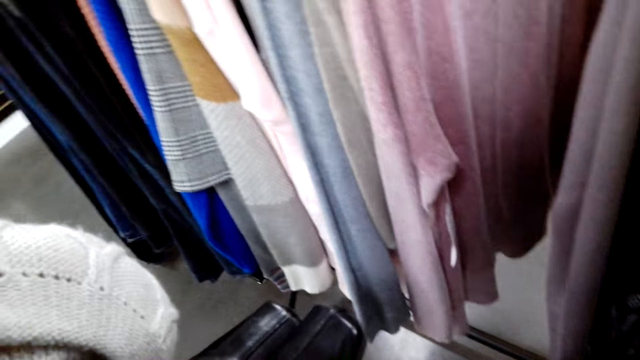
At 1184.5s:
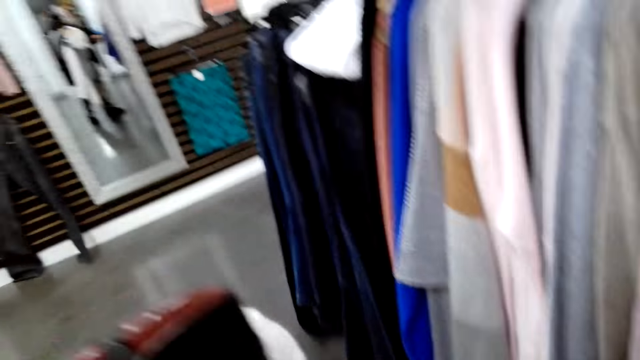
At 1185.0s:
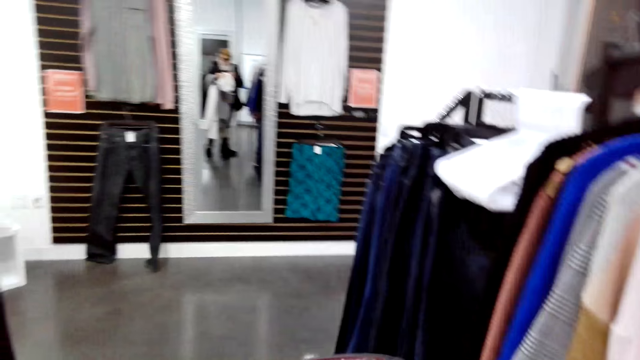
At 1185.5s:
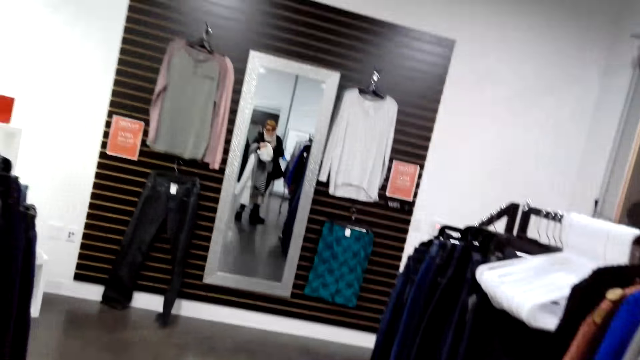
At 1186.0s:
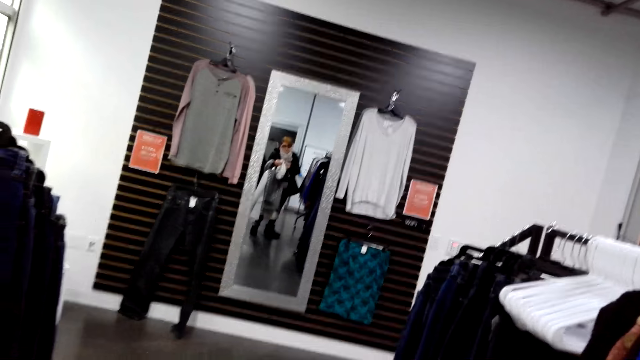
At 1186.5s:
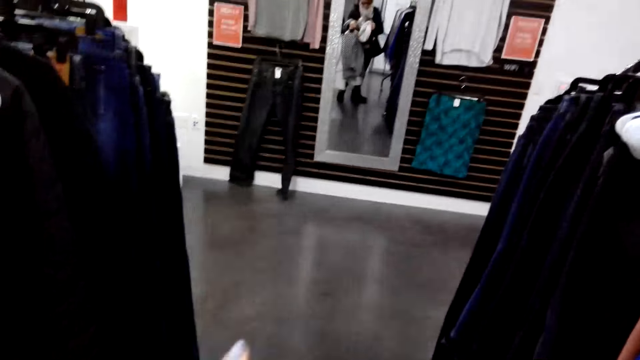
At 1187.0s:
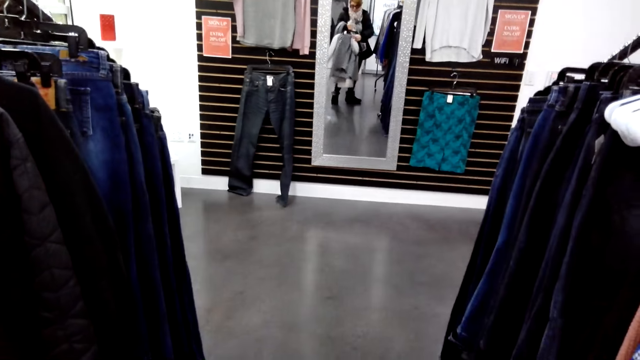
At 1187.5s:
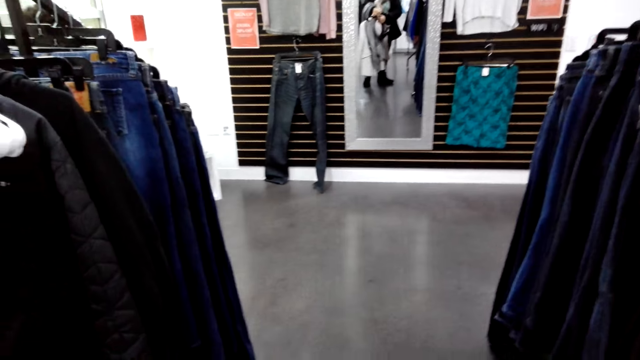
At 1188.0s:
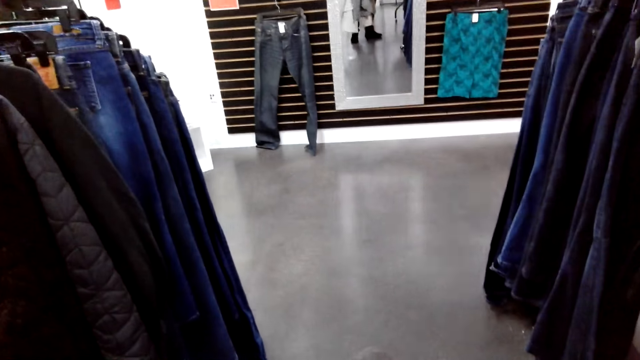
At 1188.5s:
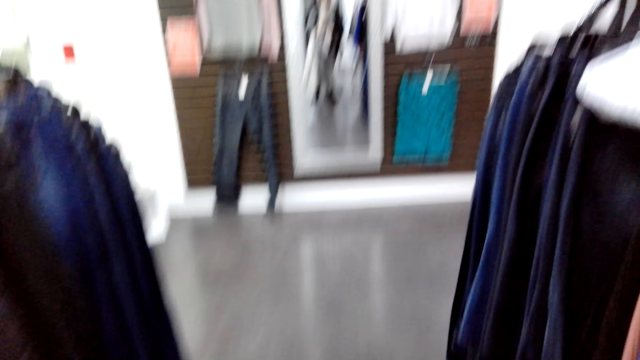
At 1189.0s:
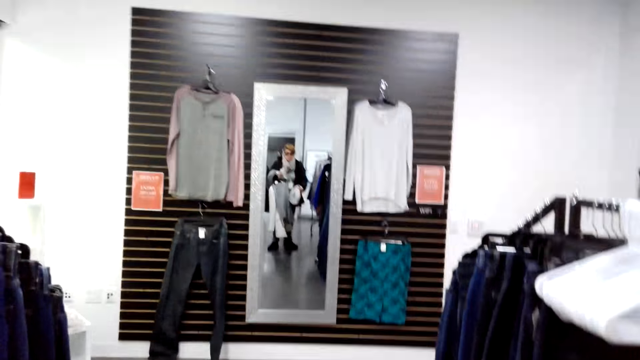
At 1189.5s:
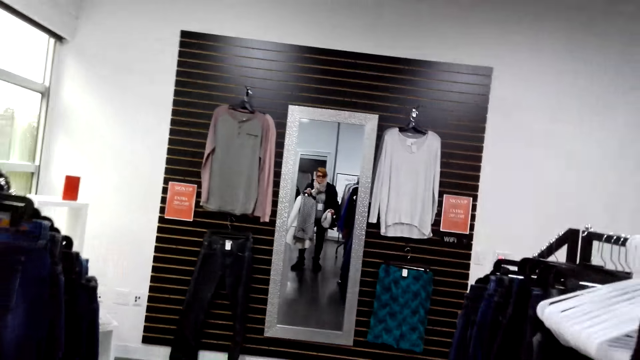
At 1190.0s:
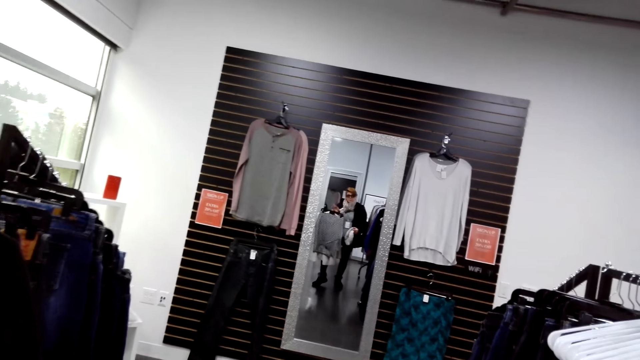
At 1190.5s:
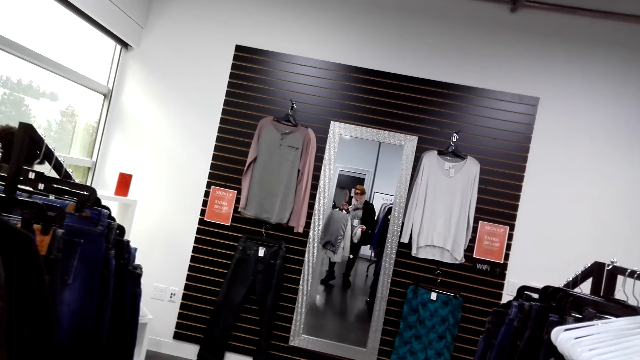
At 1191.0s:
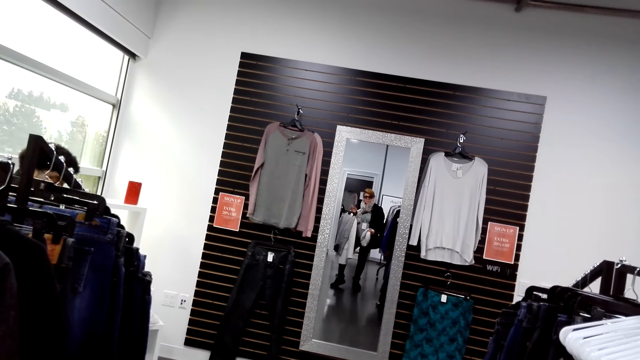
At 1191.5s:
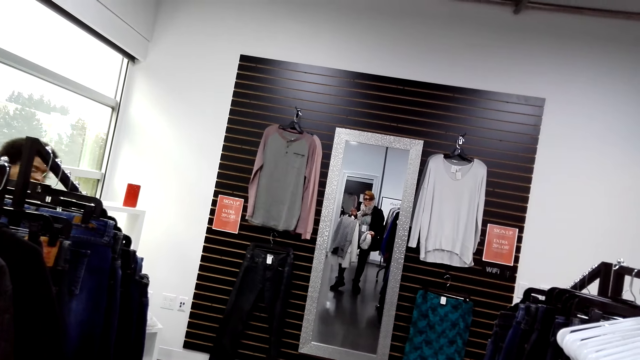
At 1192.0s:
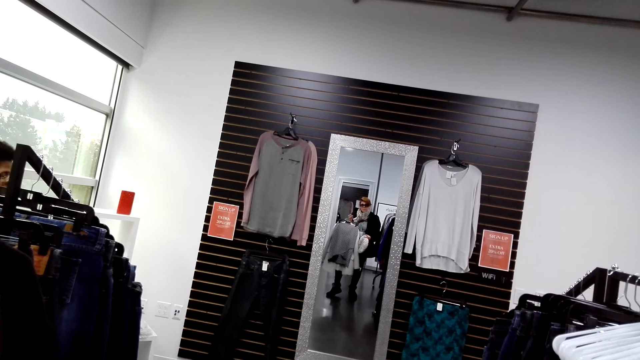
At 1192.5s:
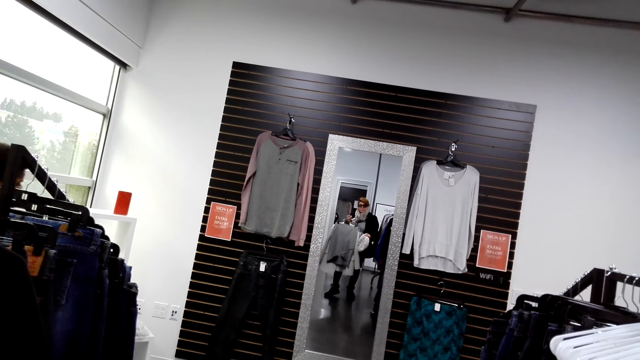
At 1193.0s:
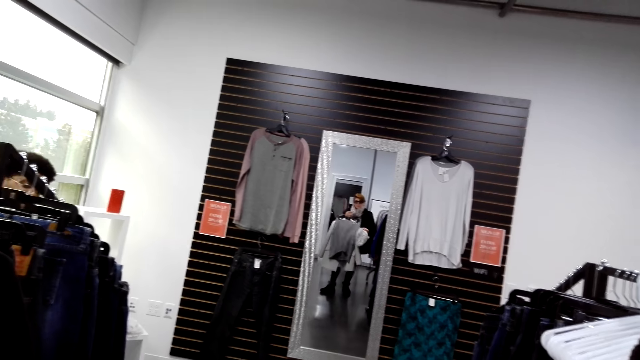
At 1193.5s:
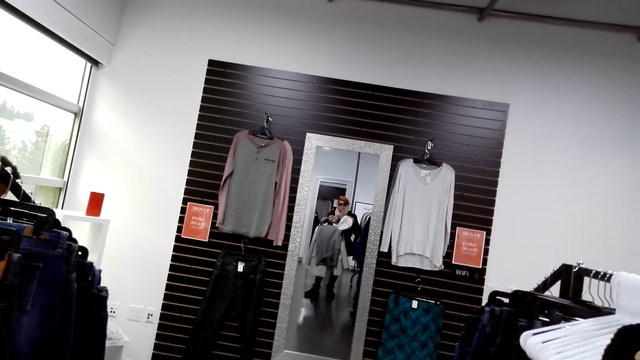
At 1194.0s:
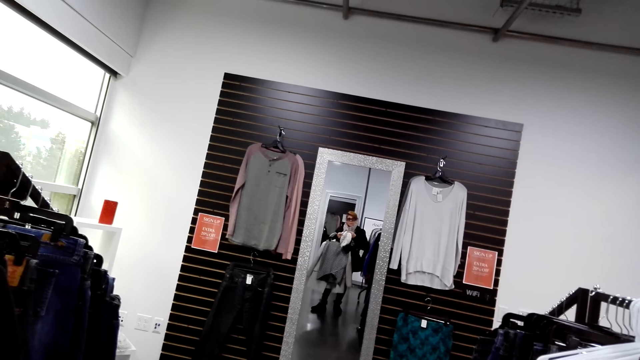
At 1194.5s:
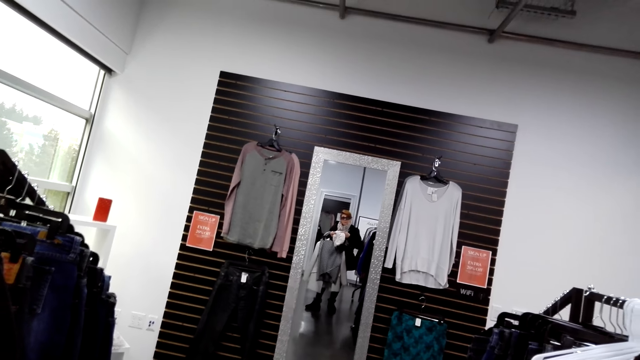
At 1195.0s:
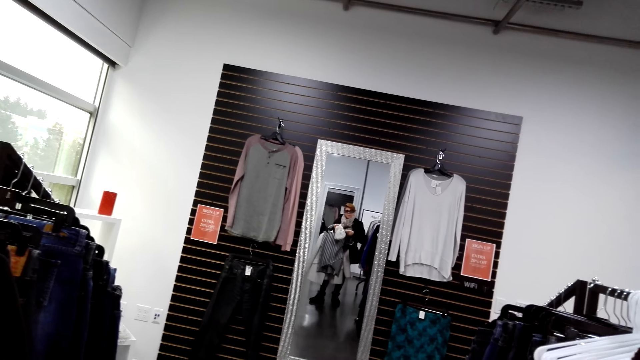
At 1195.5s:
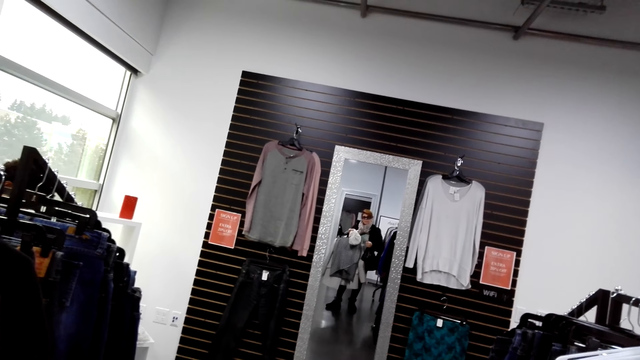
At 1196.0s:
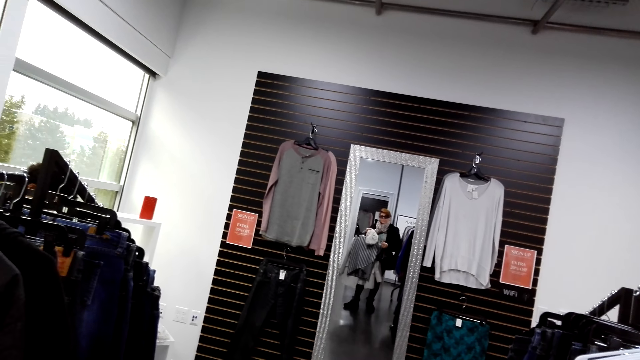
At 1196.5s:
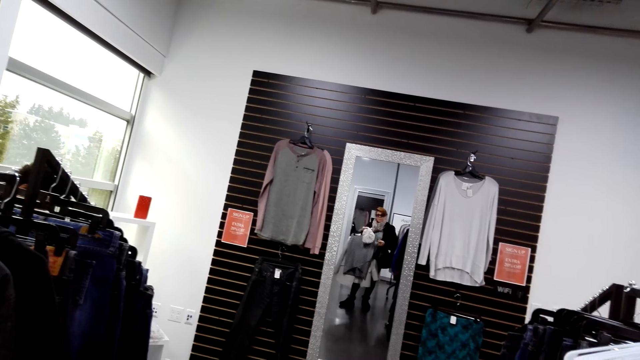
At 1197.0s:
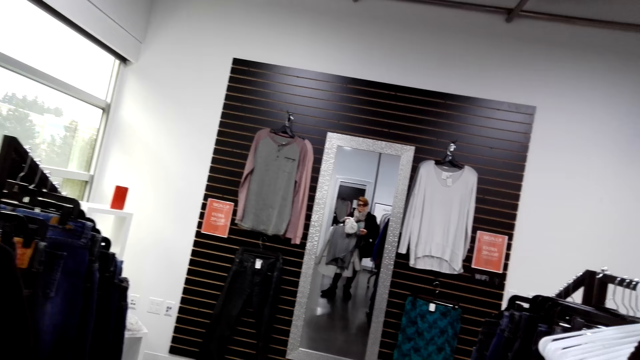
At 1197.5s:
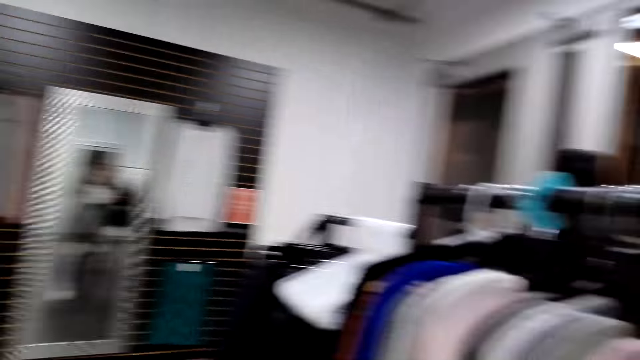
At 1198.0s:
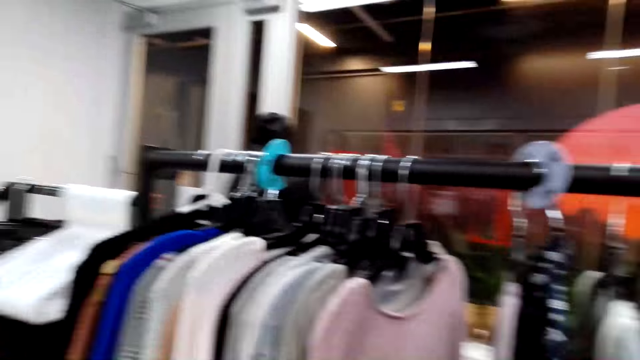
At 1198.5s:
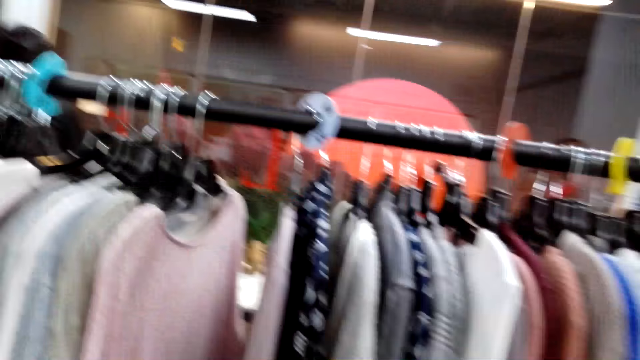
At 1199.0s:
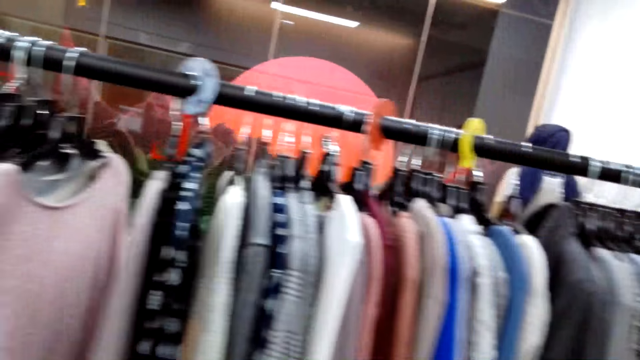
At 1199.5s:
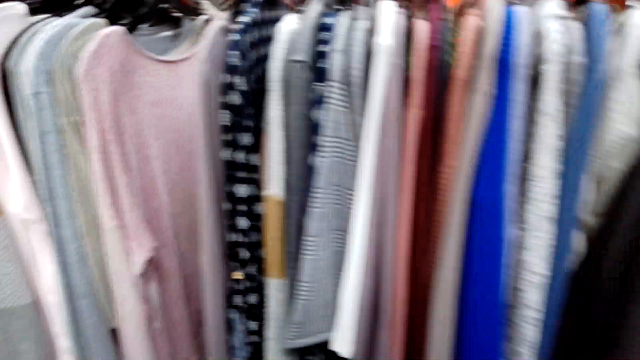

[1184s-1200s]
The camera wearer stands on the floor. They look at the clothes in the mirror. A man stands on the floor. The camera wearer walks on the floor.

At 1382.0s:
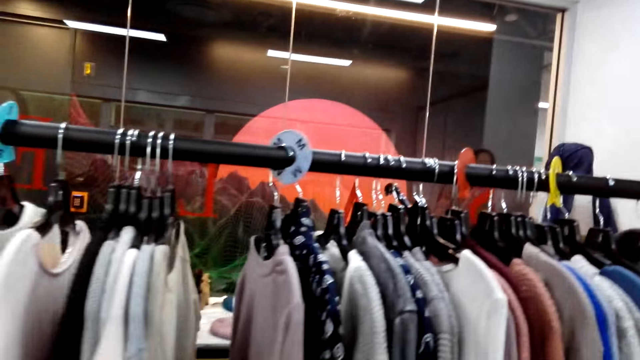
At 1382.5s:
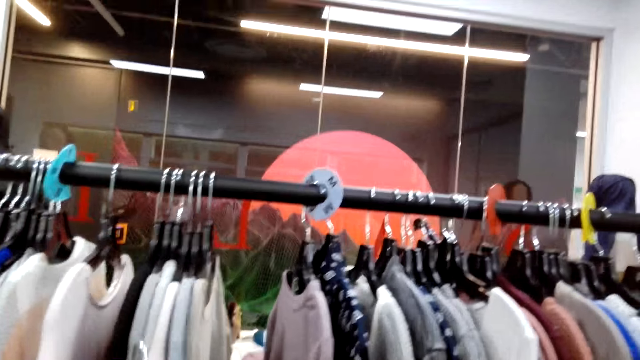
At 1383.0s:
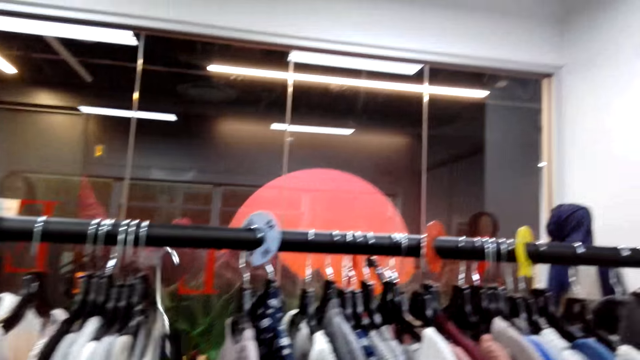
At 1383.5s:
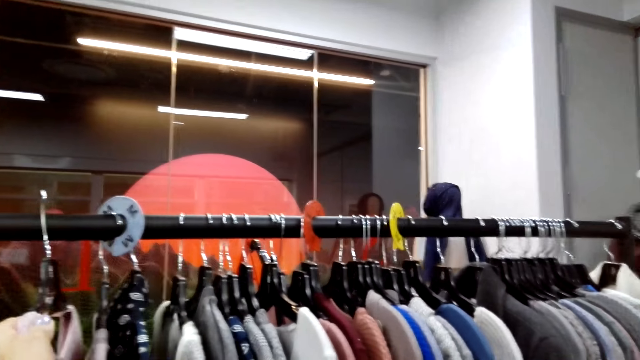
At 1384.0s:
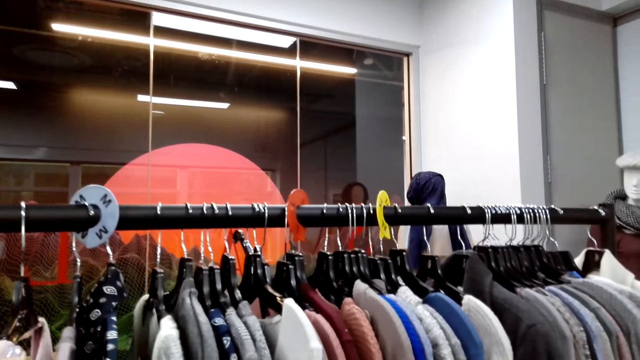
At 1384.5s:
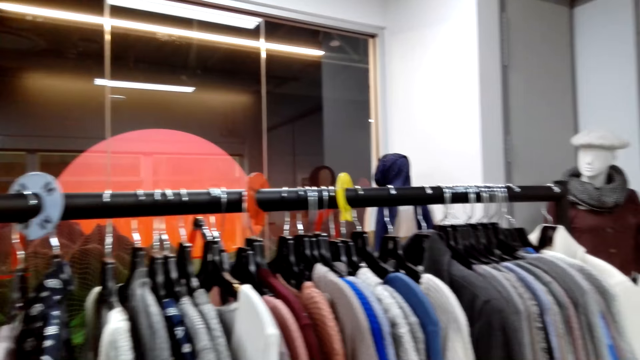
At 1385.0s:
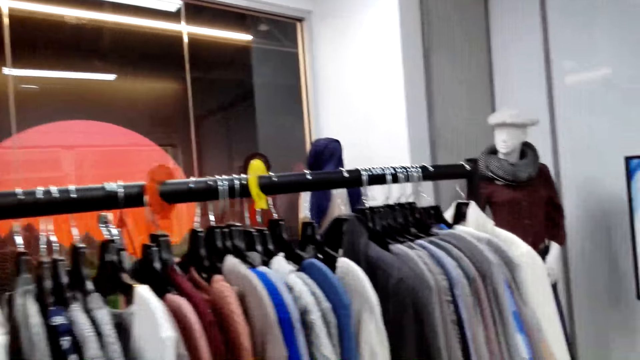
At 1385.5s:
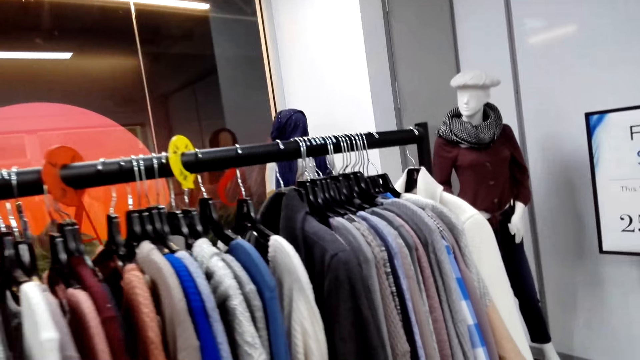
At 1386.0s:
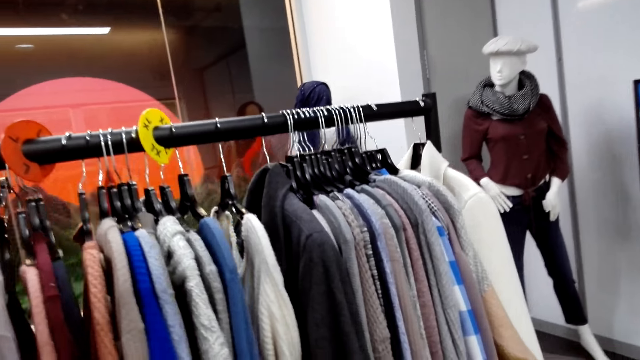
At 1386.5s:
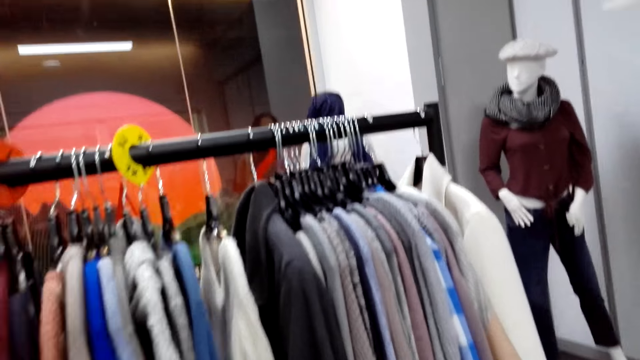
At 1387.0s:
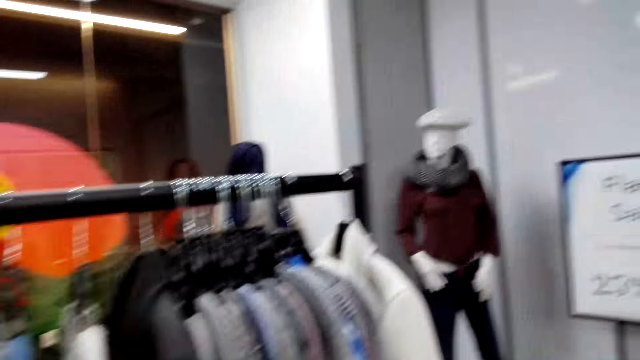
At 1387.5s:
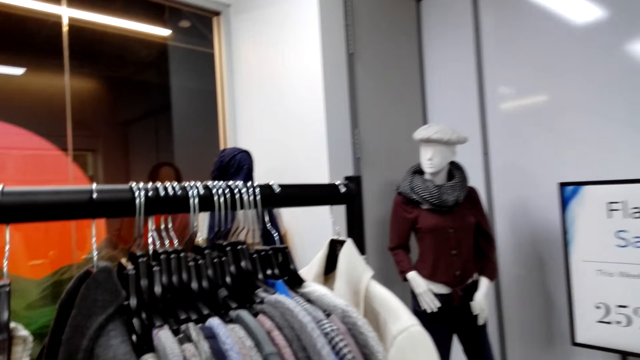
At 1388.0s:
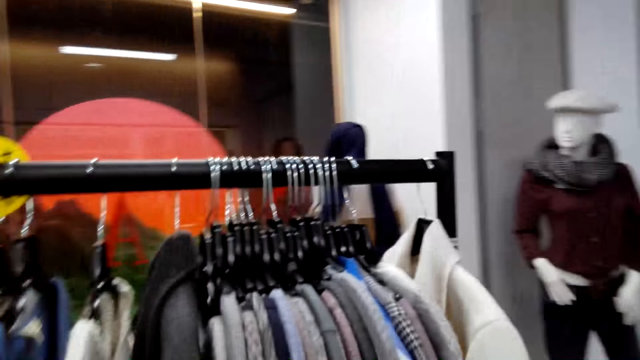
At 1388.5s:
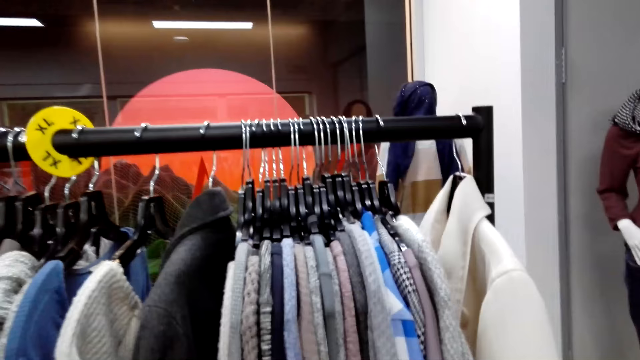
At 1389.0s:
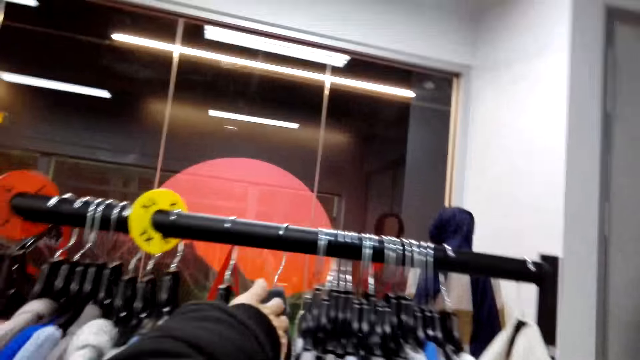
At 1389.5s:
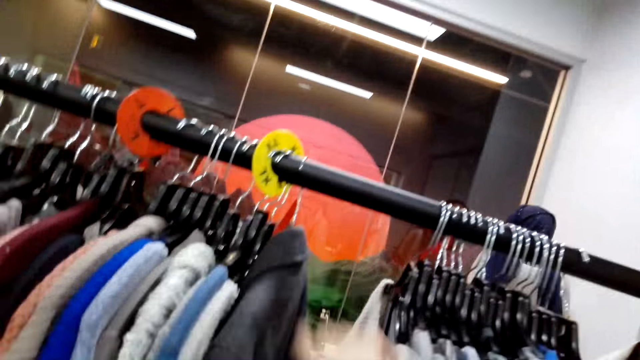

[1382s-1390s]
The camera wearer puts the cloth back on the hanger rod. They walk on the floor and stand on the floor.
